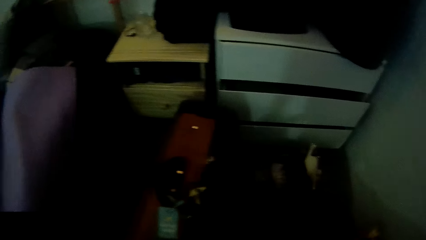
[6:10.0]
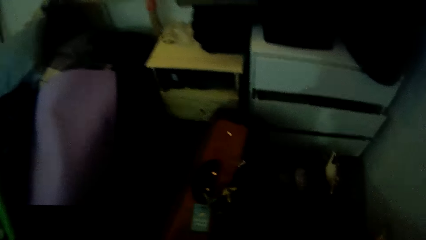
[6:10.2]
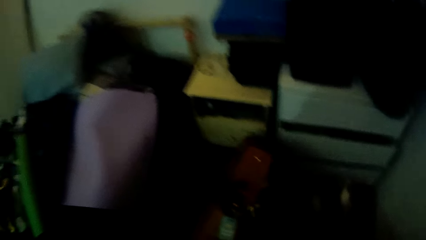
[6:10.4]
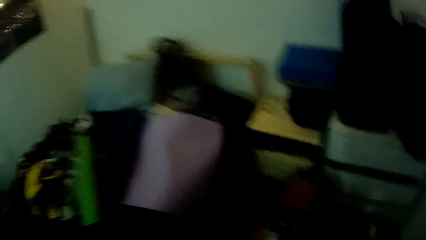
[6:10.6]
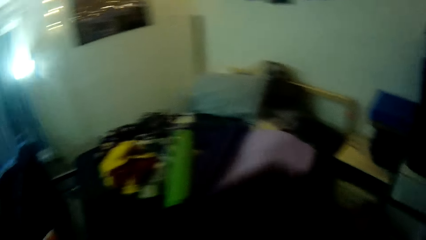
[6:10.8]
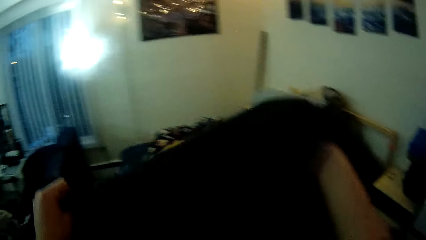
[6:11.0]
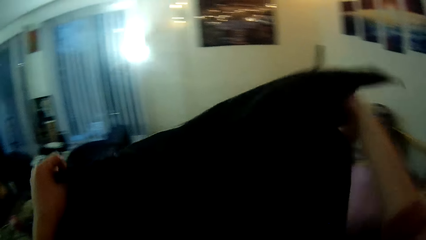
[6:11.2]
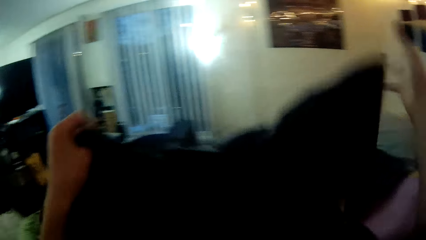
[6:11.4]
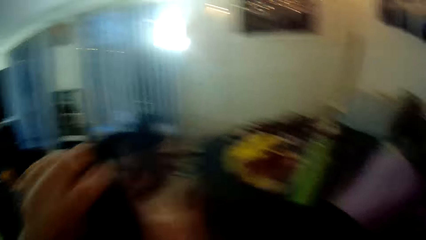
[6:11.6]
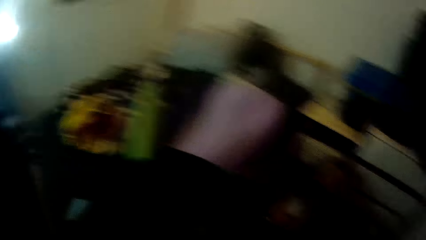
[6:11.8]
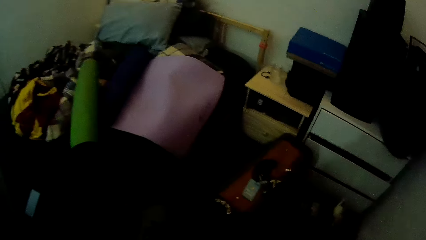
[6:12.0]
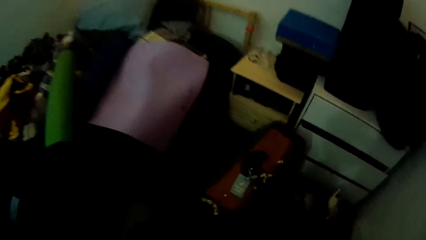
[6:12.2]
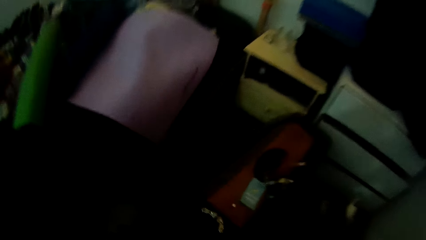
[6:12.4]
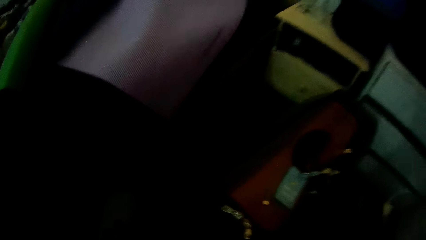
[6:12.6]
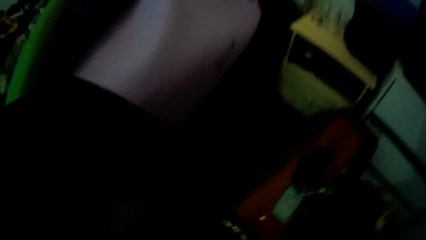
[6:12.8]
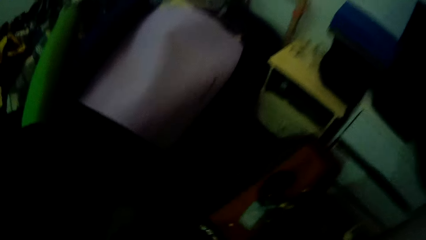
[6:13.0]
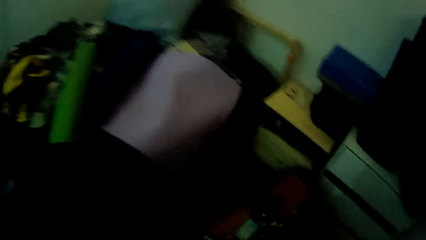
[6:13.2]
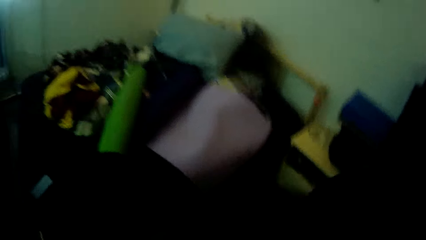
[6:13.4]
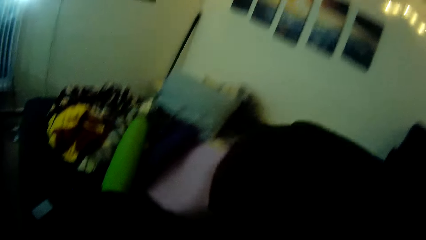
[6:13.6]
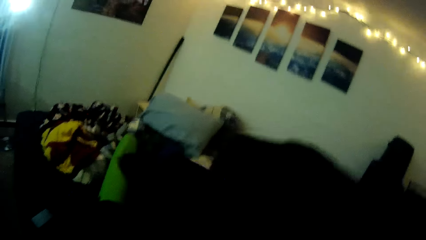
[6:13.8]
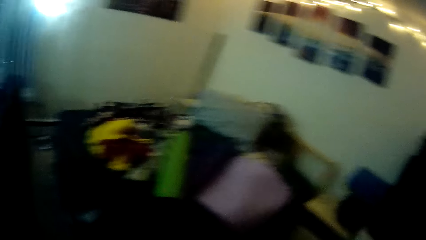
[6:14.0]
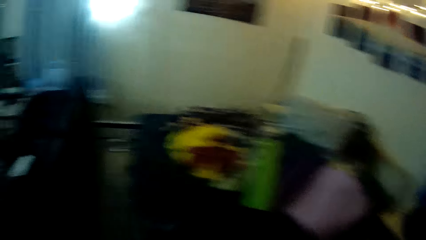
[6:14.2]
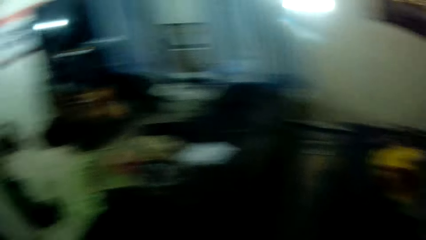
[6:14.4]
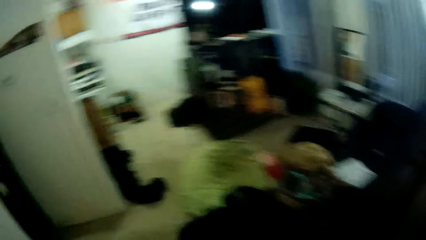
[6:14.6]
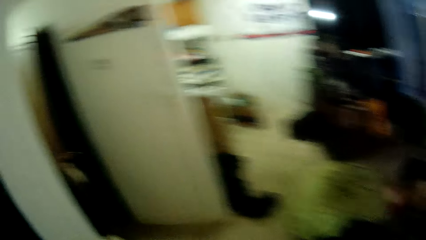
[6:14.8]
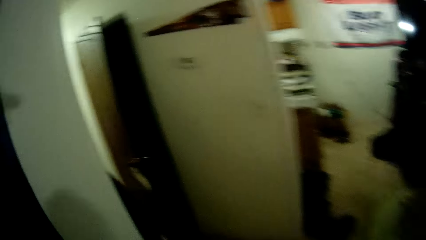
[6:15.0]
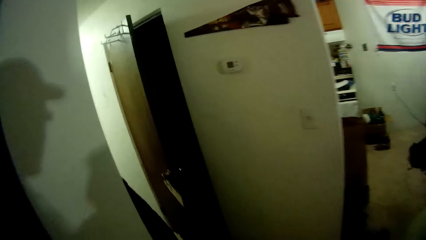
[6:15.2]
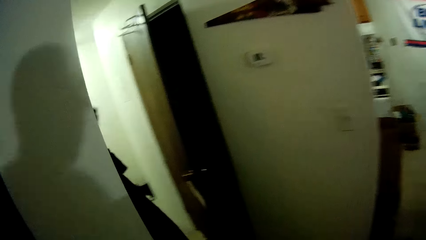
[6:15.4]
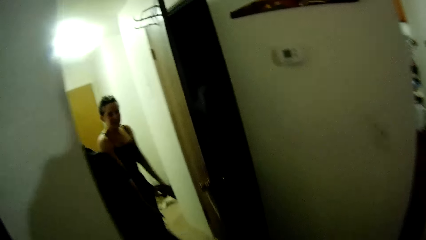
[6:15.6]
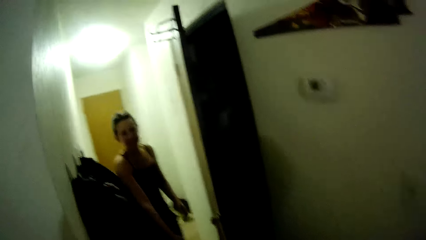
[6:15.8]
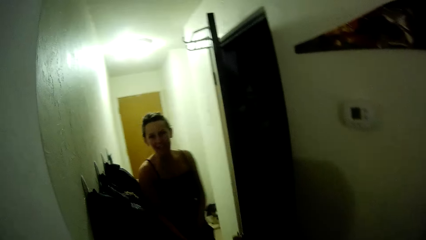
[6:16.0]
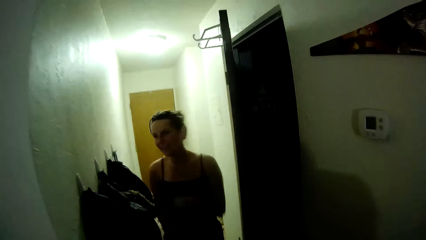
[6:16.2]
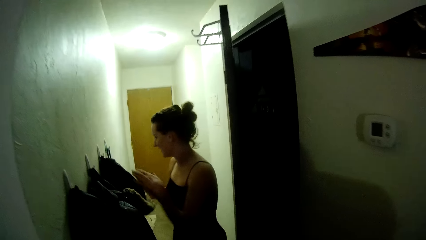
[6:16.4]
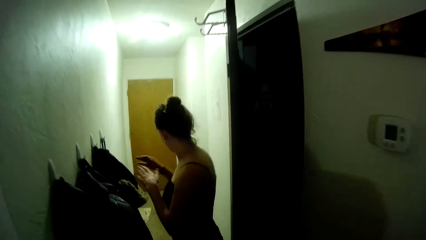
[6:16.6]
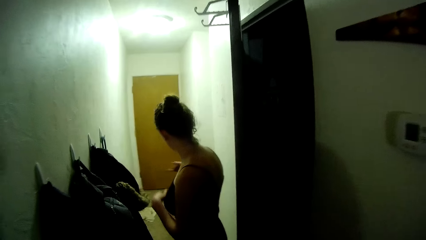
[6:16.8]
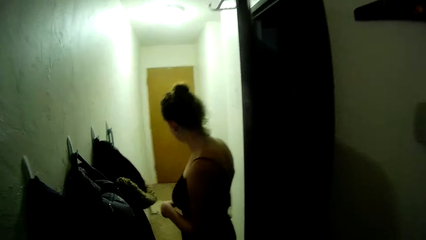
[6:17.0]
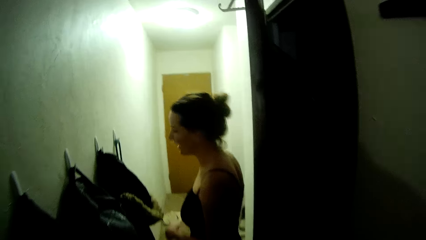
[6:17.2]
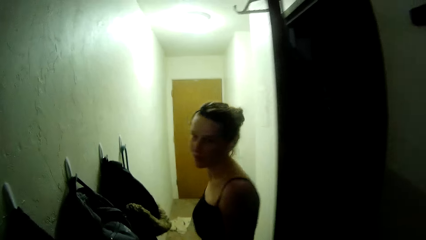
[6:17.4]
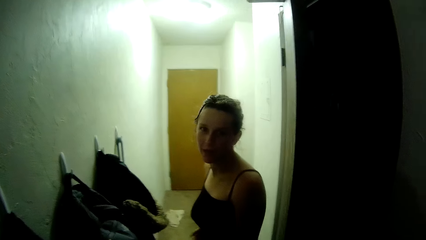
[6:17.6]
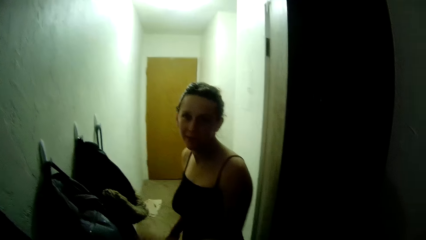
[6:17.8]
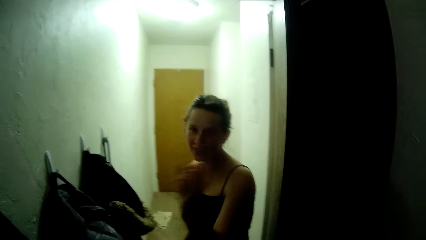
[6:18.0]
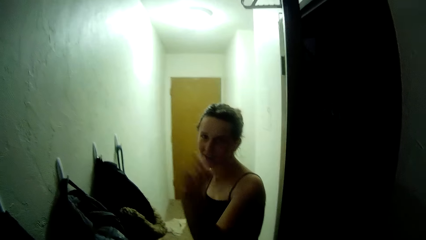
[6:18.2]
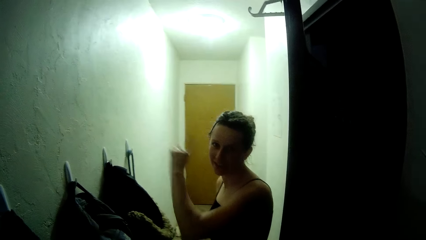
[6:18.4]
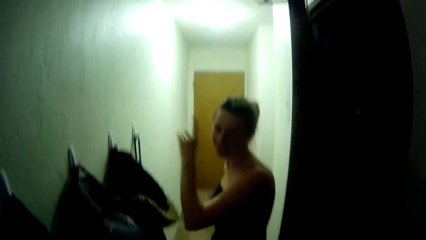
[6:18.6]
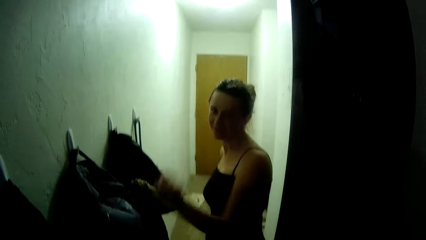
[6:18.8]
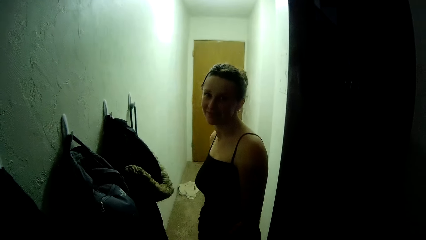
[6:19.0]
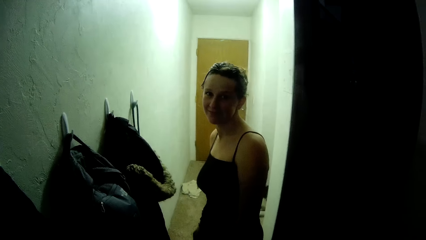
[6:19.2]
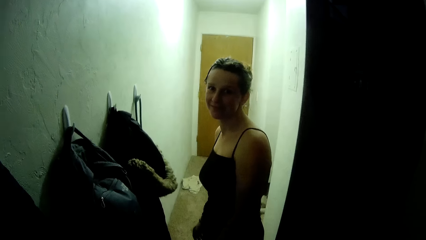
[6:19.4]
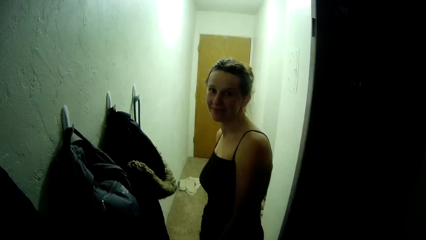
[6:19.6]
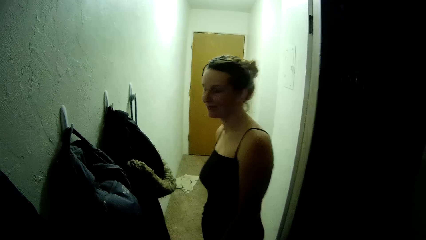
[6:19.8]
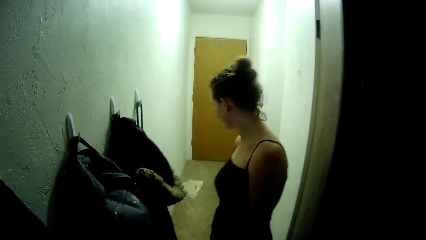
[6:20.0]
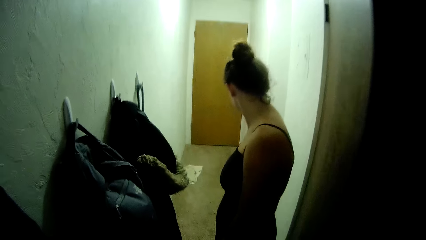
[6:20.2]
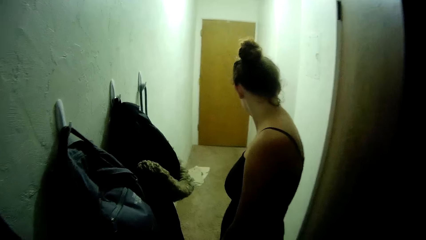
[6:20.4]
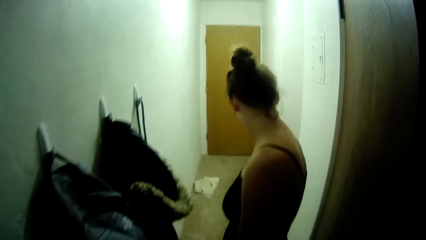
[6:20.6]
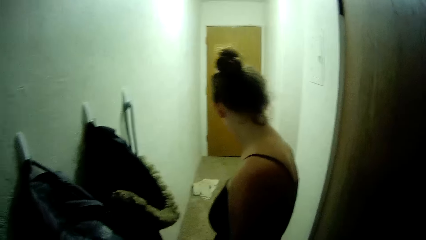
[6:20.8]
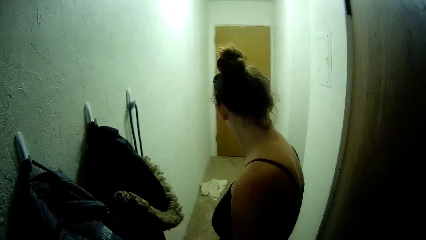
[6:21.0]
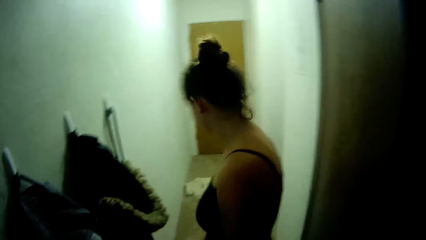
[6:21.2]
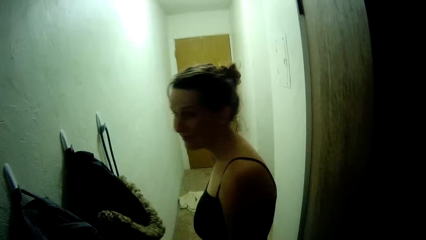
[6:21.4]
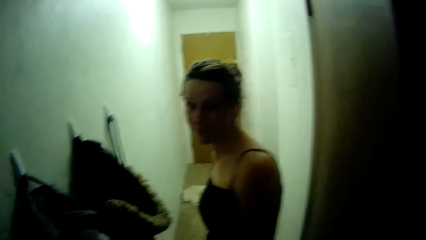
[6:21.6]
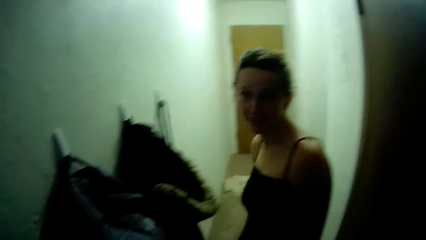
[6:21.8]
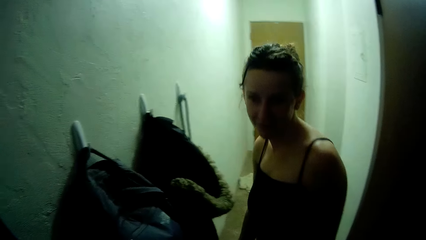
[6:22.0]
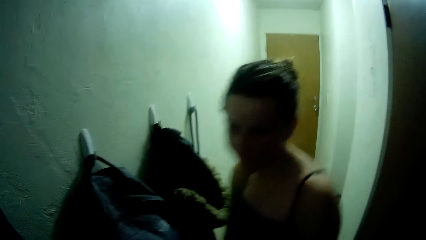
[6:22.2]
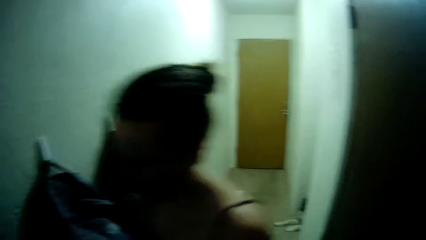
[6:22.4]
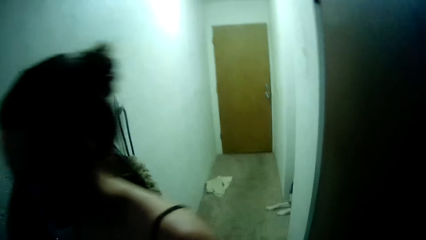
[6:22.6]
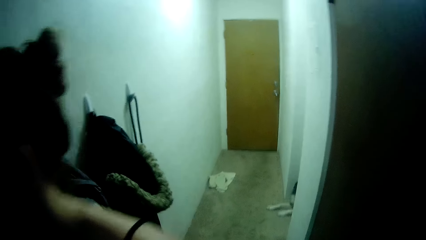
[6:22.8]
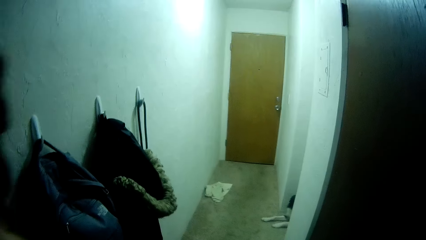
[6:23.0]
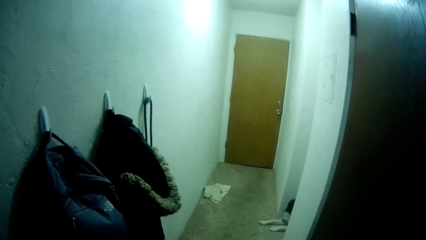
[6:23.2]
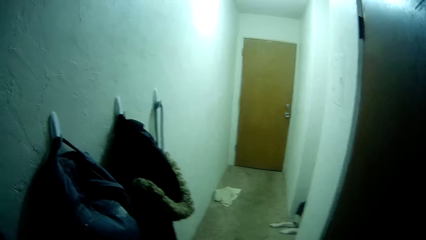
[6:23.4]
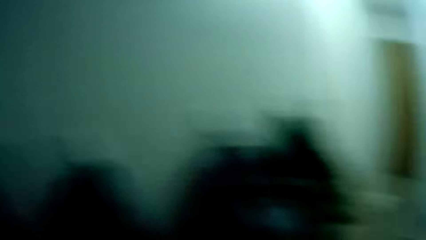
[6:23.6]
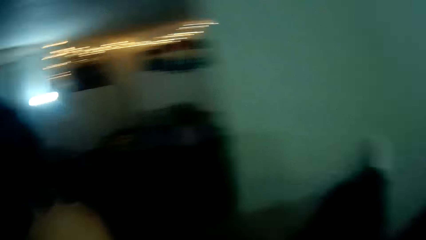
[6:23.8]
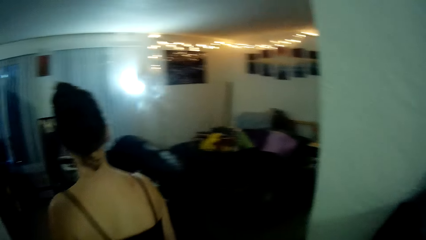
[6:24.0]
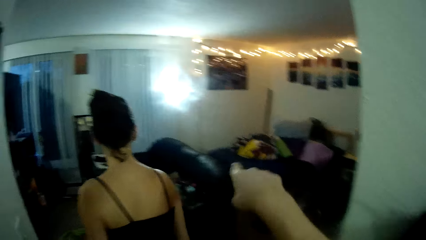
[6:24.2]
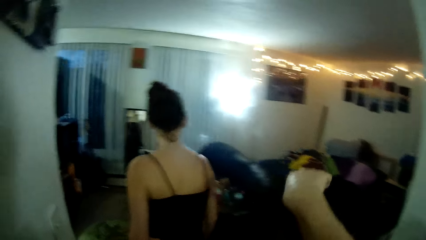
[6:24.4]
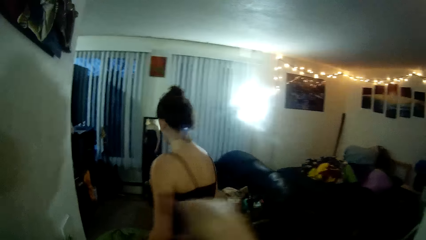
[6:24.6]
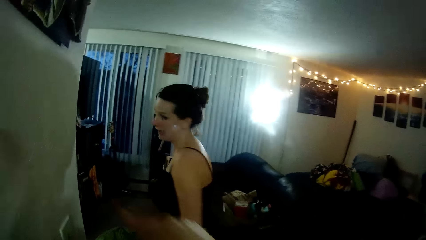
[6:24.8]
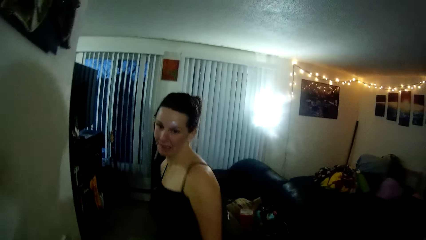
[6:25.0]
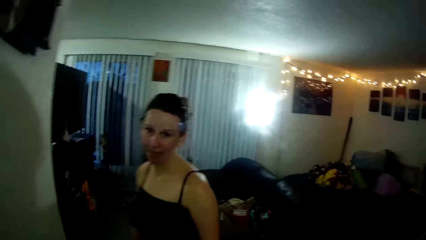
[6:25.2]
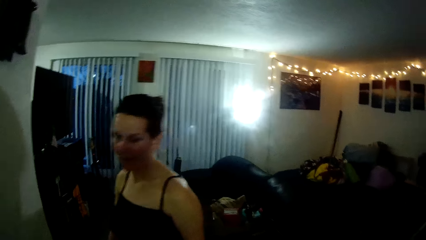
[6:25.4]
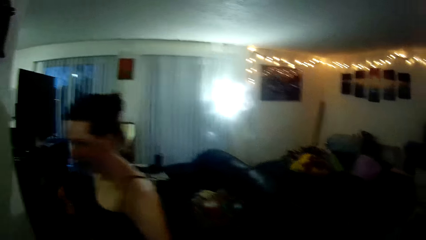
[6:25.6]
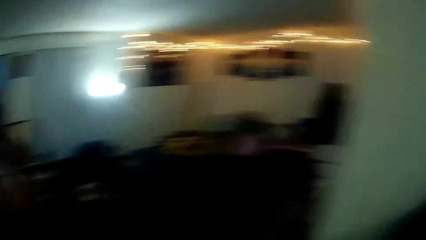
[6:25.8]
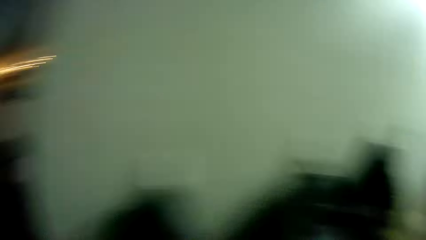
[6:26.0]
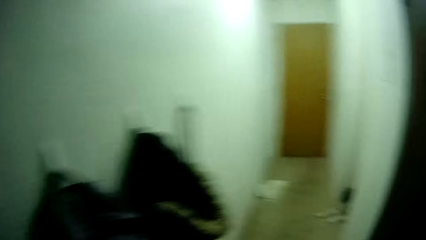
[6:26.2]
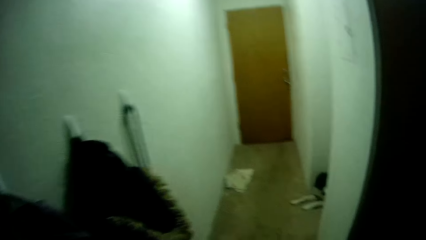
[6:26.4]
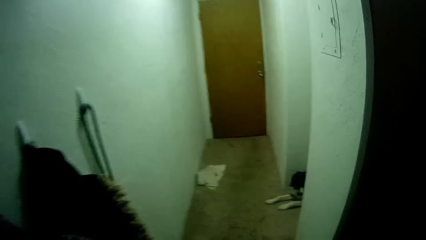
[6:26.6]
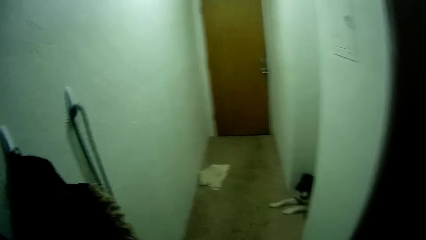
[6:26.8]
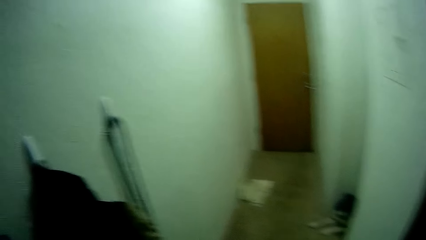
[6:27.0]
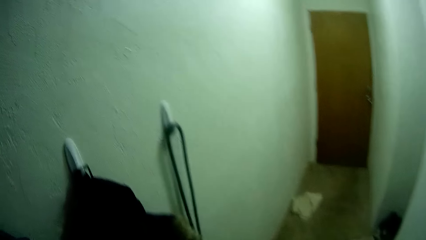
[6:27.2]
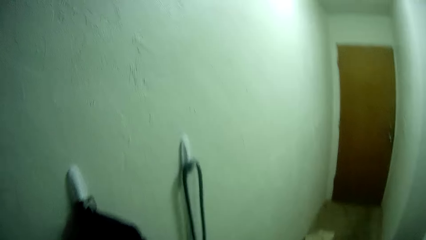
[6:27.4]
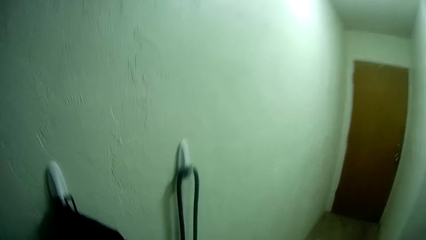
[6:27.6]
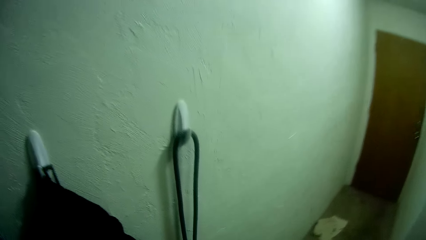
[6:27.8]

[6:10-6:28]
The camera wearer picks up a cloth or shirt. They hold the shirt. They look around a room. They throw the cloth on the bed. They walk around the room and look around. The lady walks along the corridor. She points at something. The camera wearer talks to the lady. The lady looks at something and moves along the corridor. The camera wearer looks along the corridor and points at something. The lady turns around the room. The camera wearer walks along the corridor.
